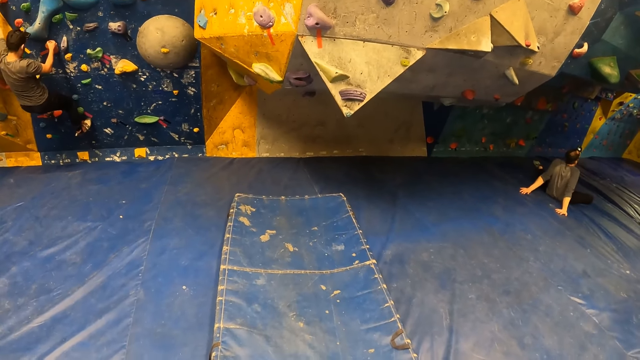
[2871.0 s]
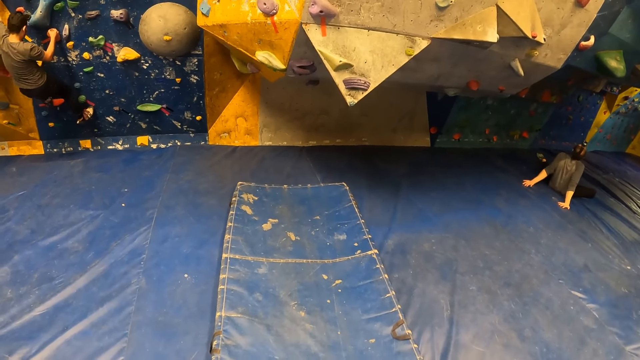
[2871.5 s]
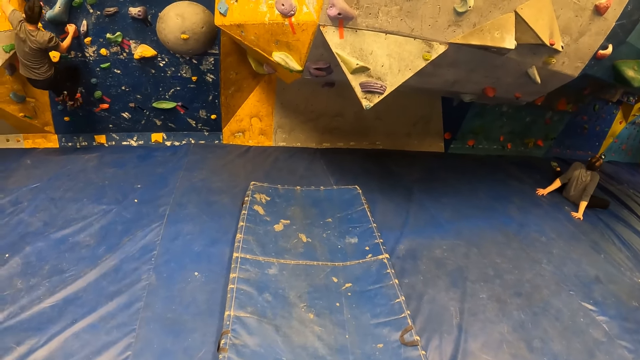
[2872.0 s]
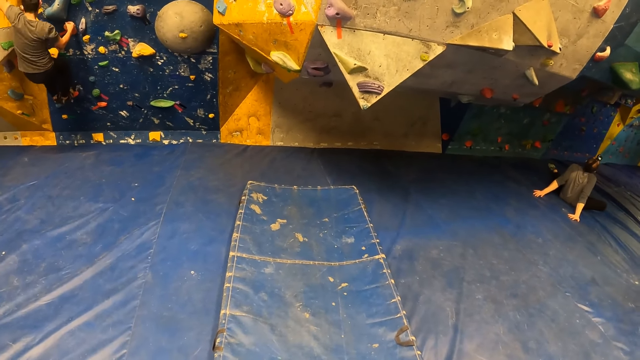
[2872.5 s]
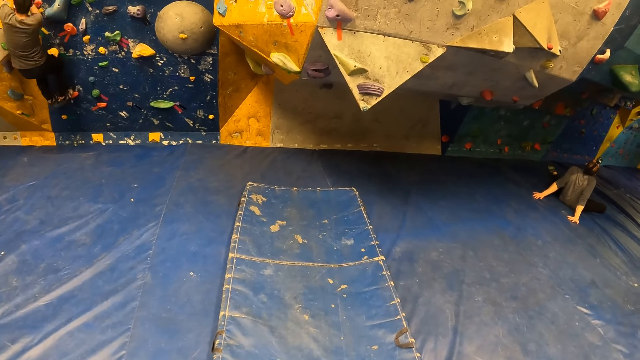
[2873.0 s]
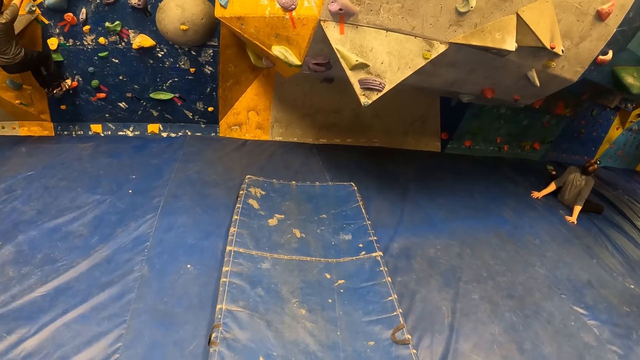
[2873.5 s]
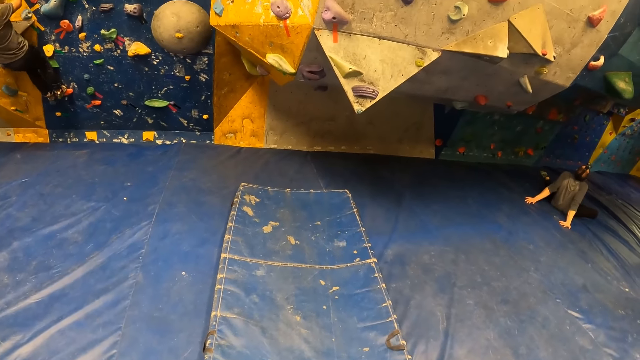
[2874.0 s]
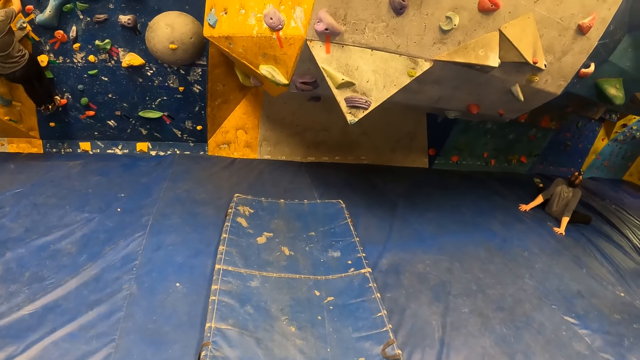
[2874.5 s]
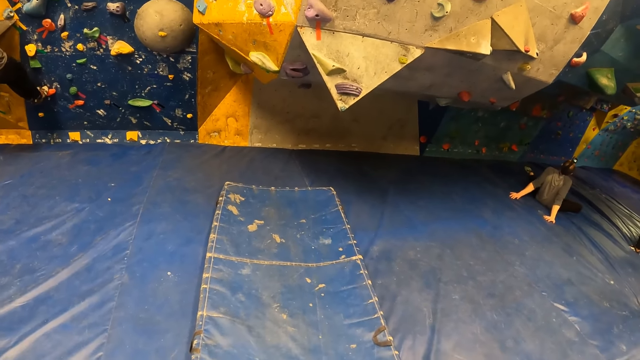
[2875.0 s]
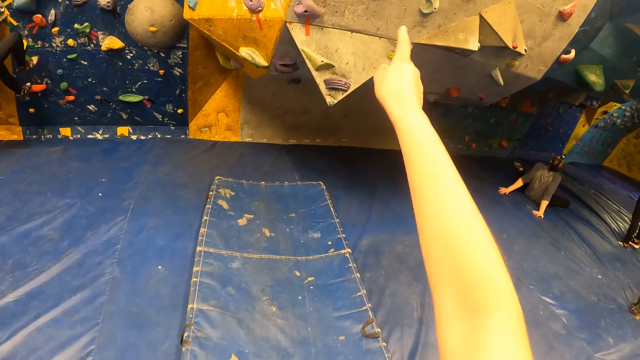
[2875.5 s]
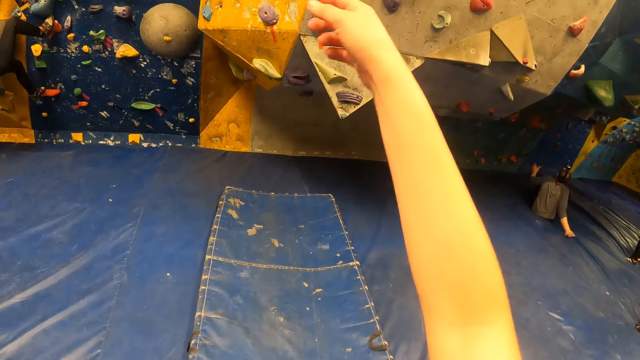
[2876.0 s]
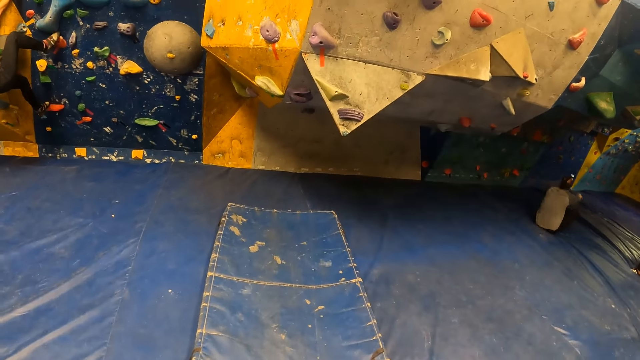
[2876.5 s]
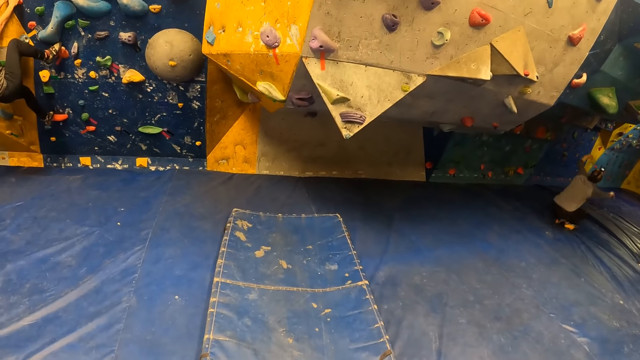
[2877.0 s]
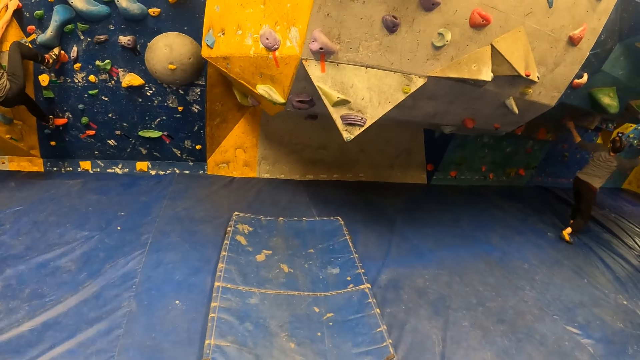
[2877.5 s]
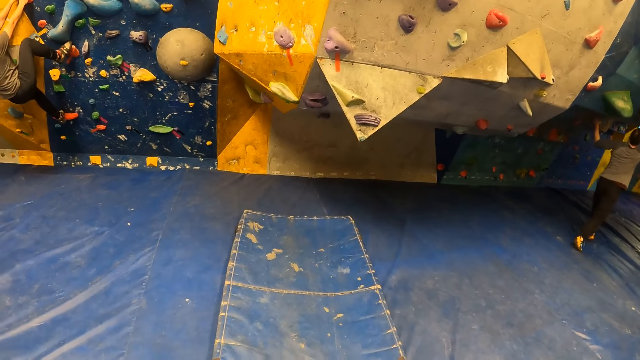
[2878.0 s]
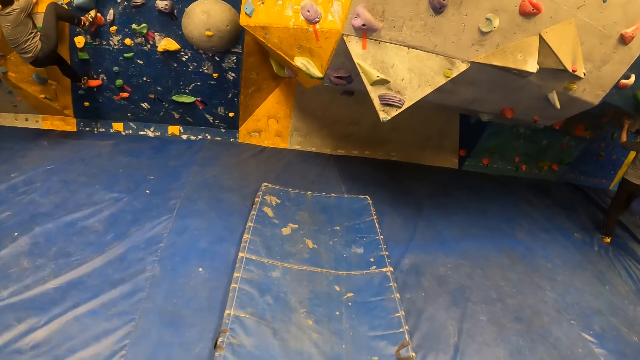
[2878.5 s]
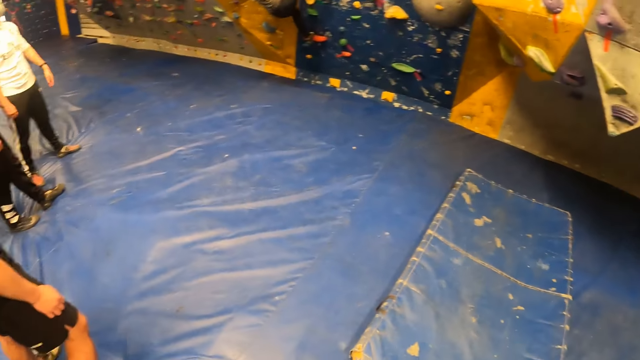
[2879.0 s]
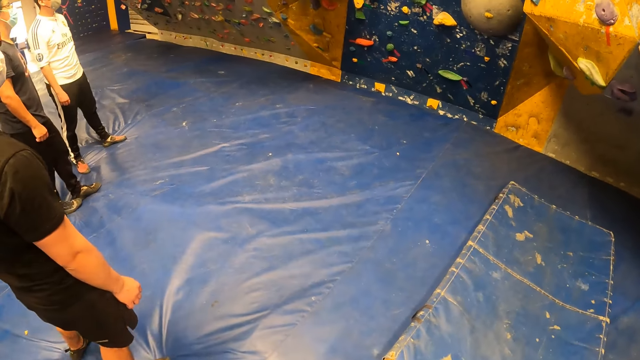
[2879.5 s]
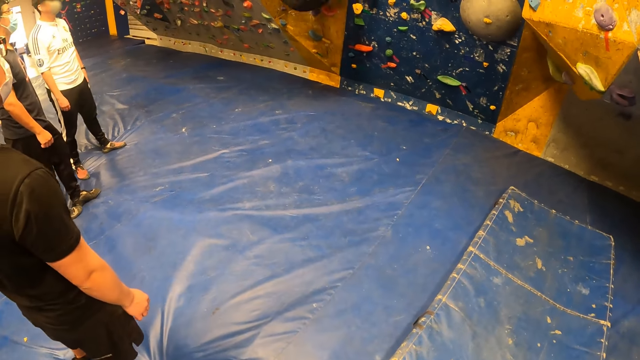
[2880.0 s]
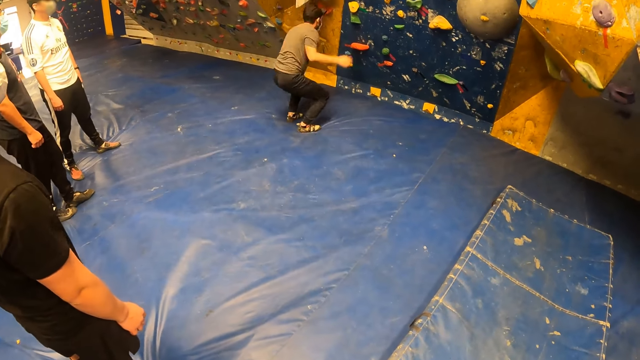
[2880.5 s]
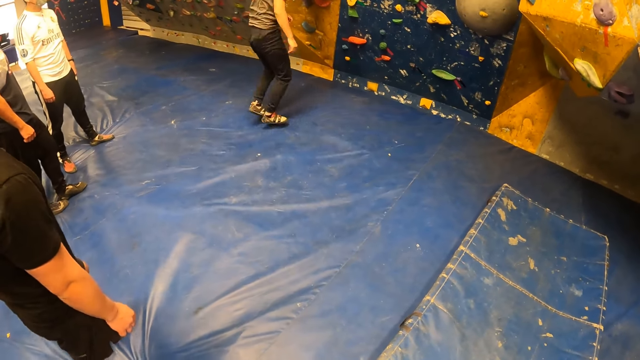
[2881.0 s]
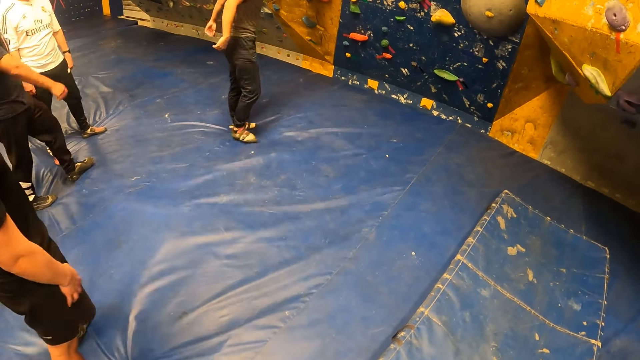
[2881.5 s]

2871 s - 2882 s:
The camera wearer points out. They look around. The man jumps down the wall.

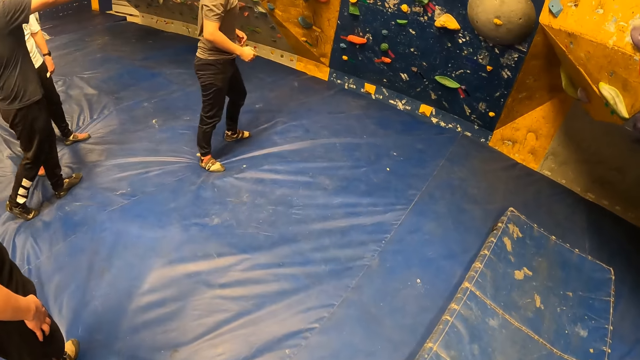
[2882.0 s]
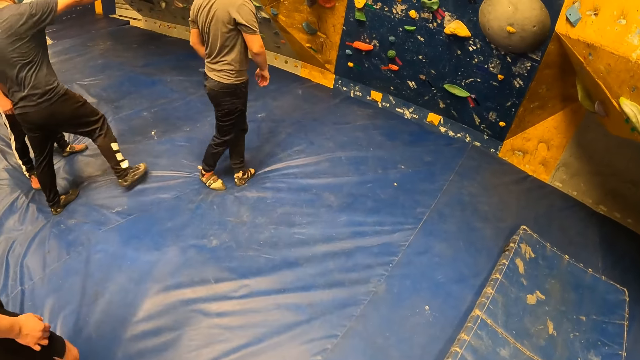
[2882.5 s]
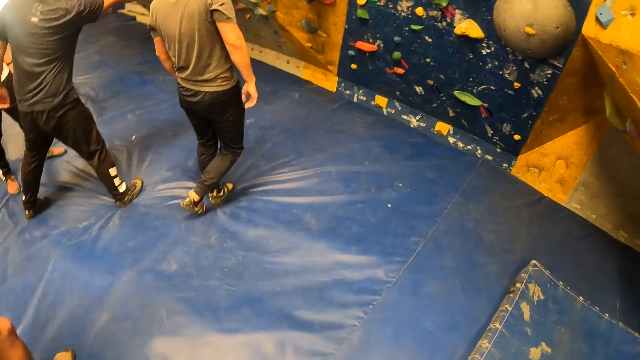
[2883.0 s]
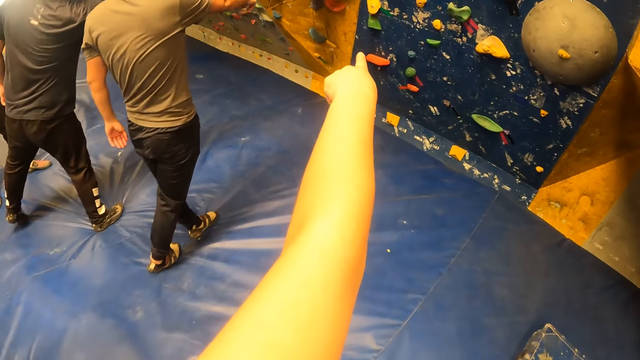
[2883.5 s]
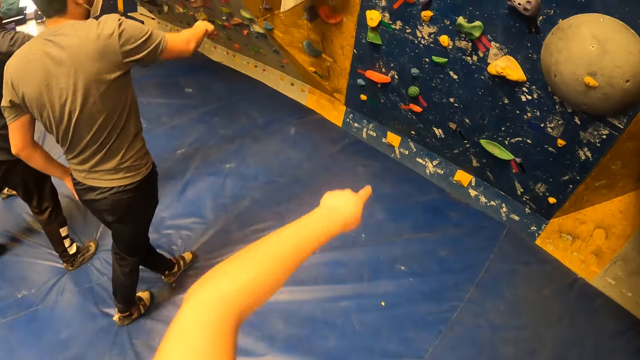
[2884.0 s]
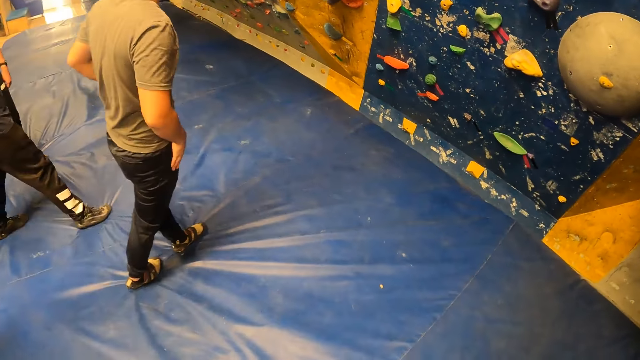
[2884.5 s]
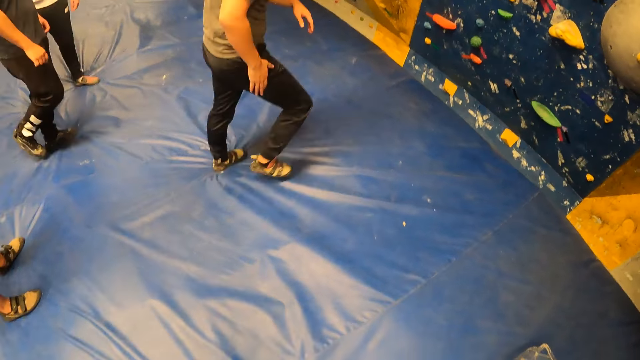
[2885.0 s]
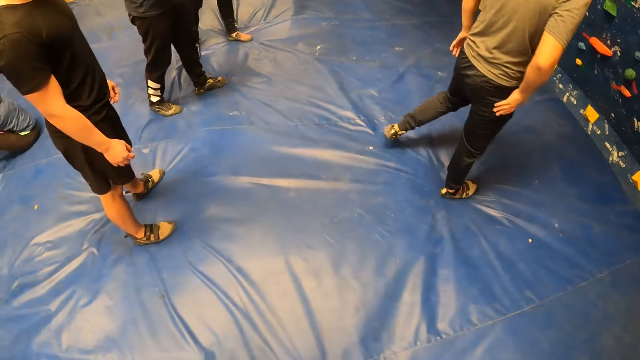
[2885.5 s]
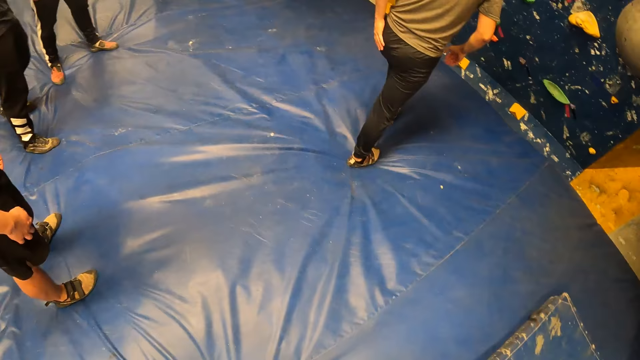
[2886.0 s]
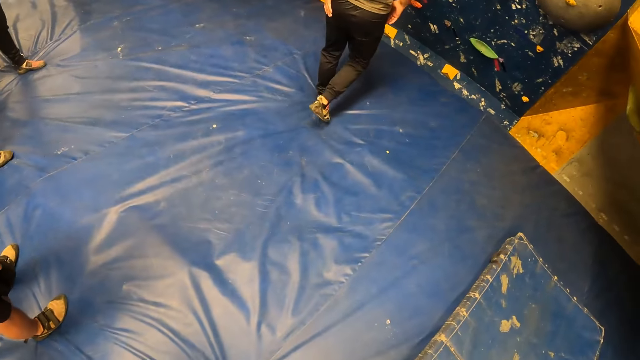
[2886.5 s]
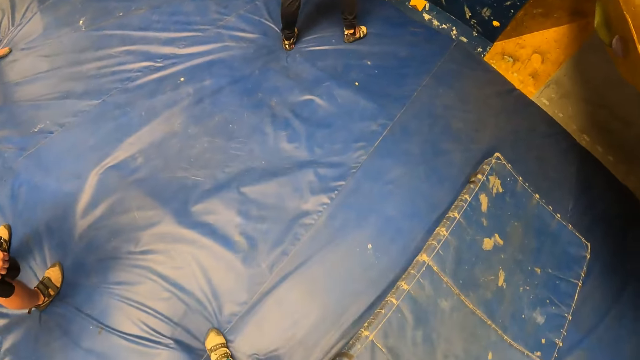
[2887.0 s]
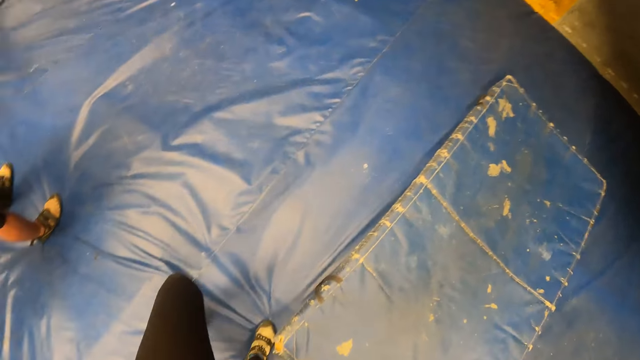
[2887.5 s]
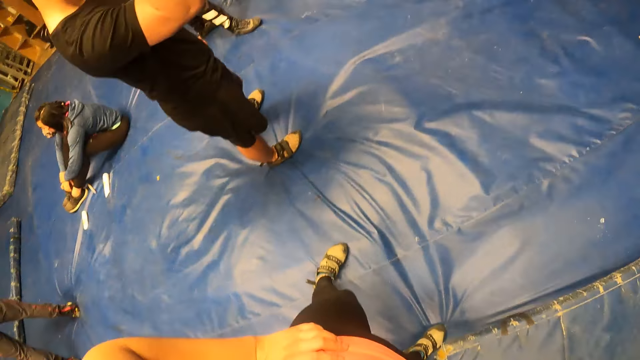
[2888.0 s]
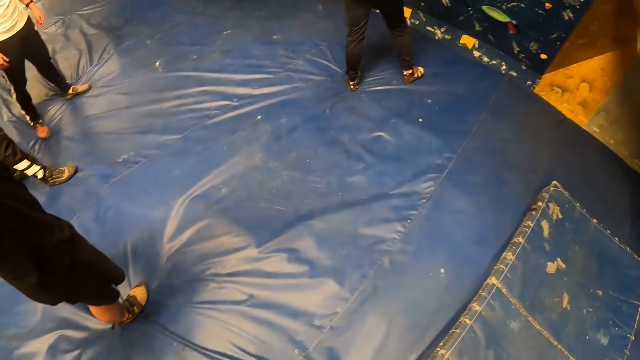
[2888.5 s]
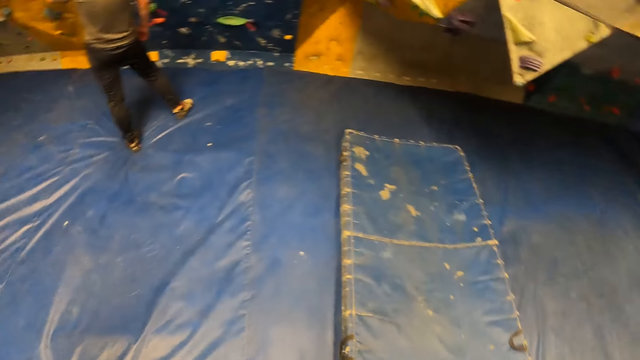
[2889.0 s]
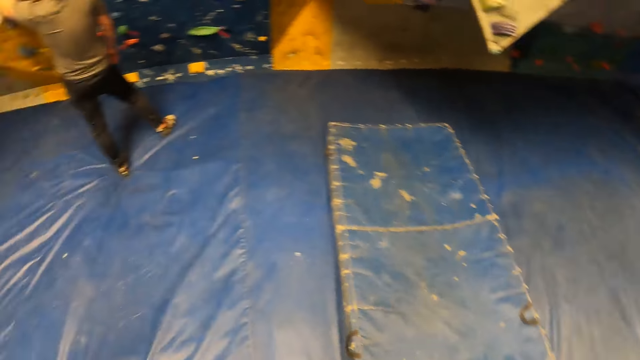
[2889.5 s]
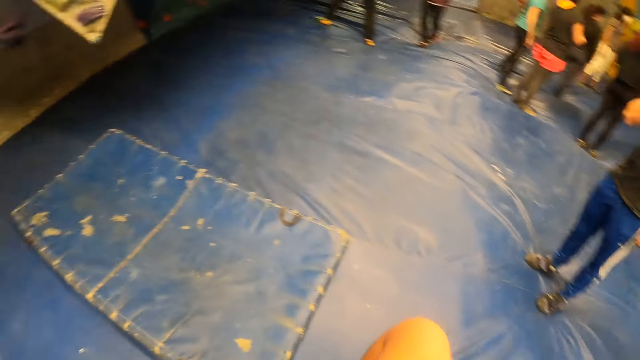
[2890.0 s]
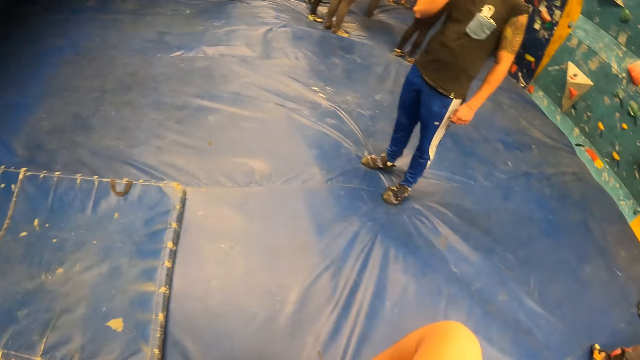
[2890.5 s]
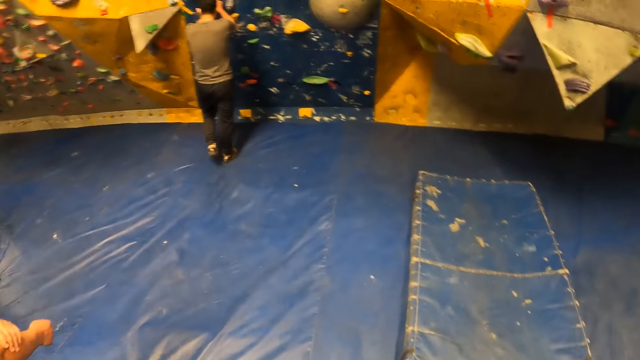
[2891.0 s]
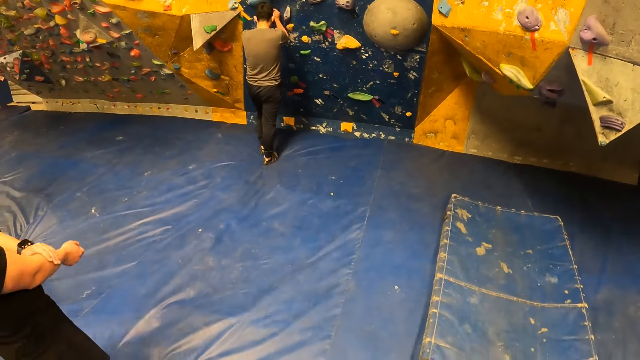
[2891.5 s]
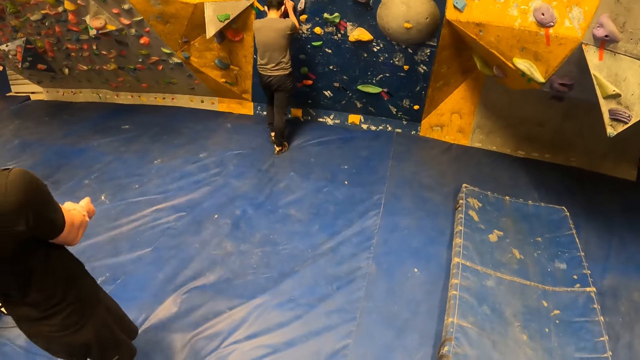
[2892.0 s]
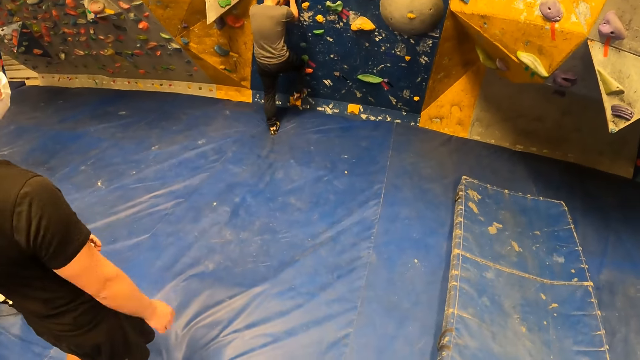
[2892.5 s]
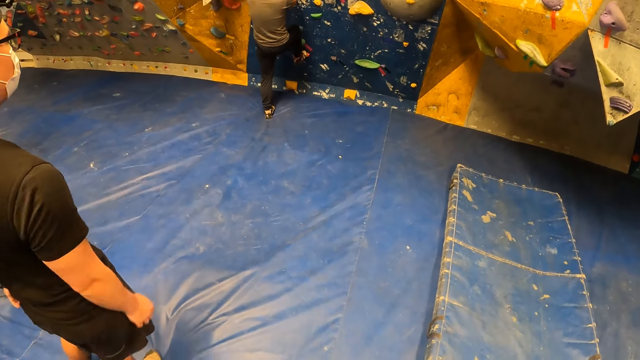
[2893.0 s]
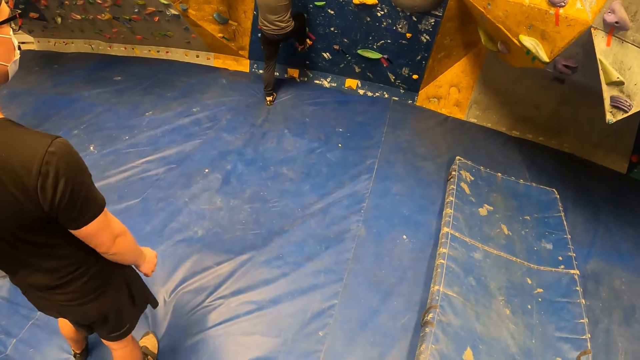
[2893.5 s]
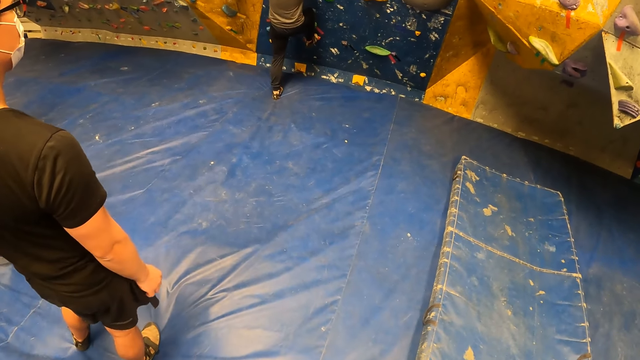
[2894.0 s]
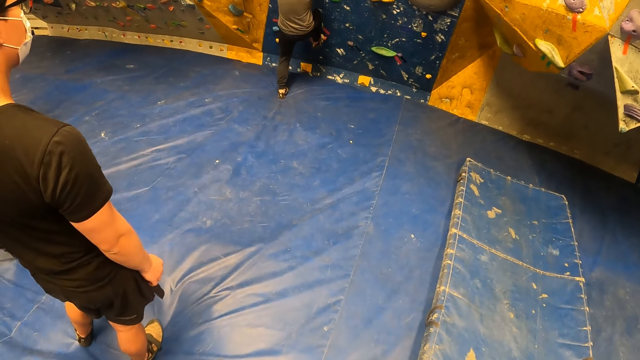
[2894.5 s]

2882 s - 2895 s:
The camera wearer points out. The man climbs the wall with both hands.
